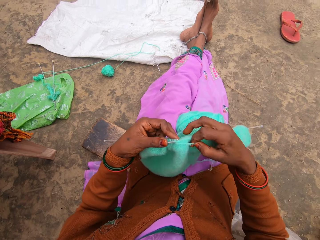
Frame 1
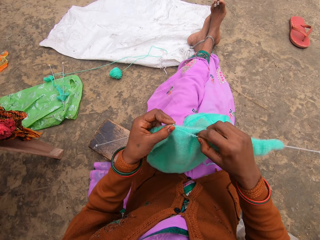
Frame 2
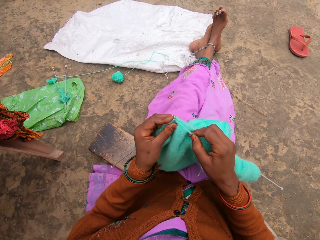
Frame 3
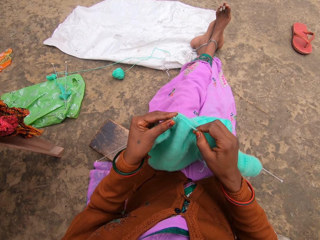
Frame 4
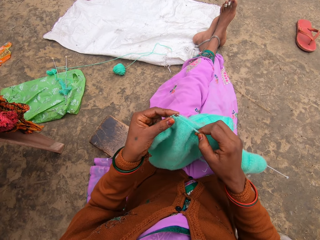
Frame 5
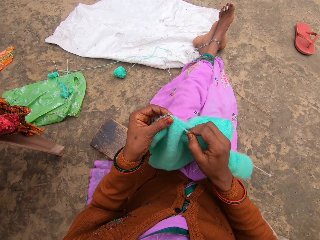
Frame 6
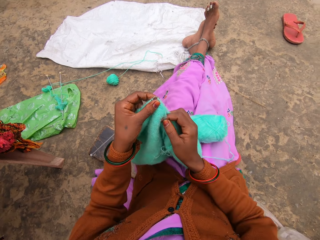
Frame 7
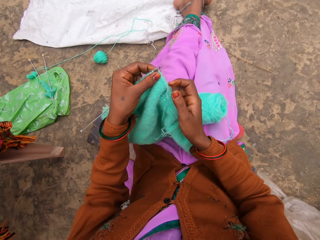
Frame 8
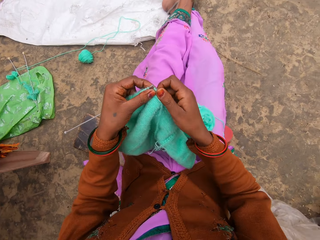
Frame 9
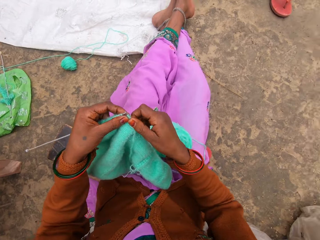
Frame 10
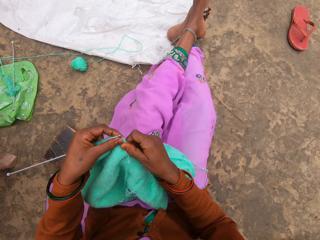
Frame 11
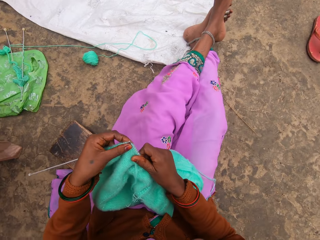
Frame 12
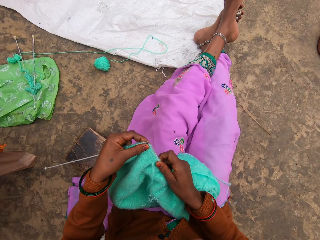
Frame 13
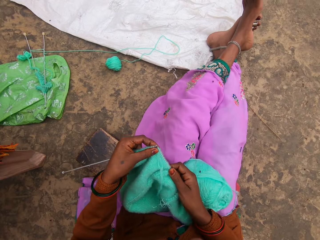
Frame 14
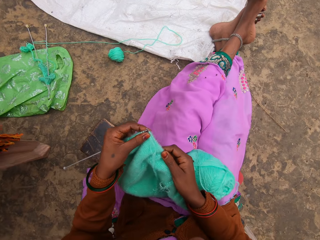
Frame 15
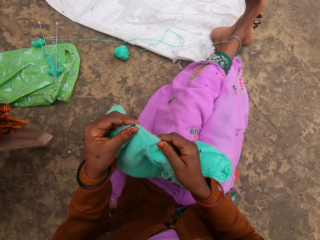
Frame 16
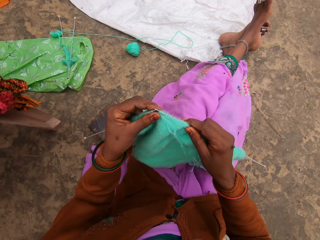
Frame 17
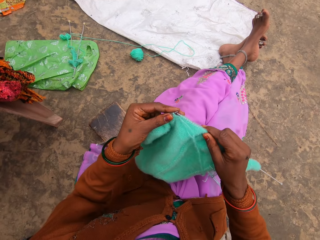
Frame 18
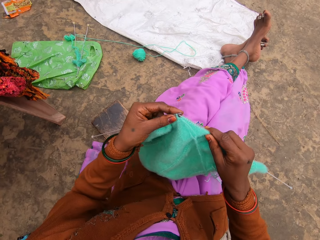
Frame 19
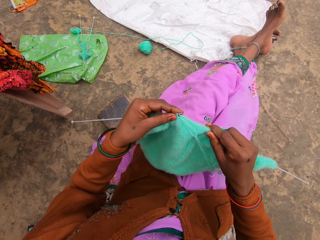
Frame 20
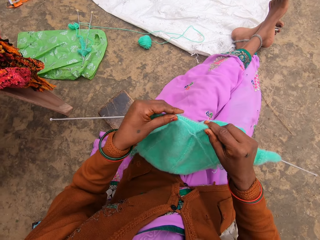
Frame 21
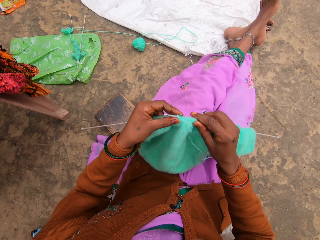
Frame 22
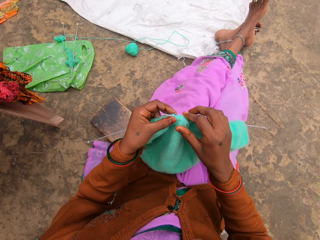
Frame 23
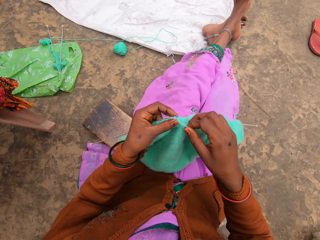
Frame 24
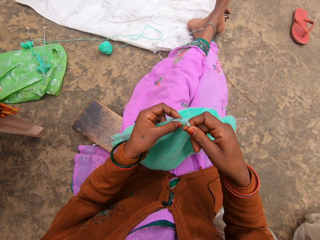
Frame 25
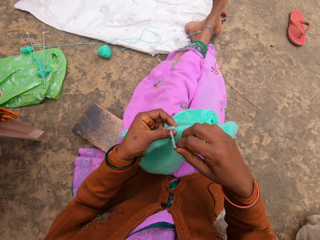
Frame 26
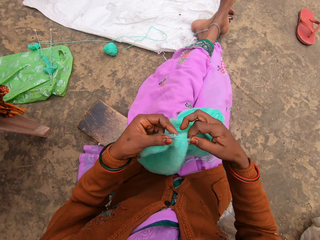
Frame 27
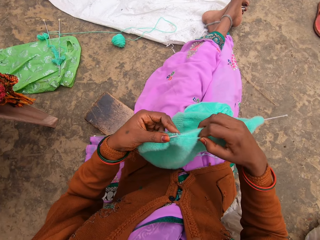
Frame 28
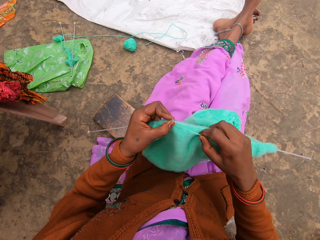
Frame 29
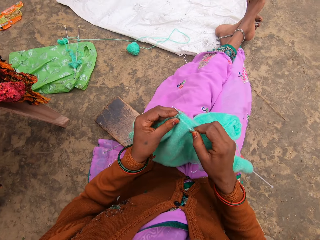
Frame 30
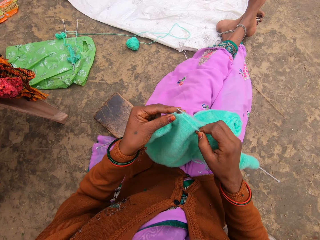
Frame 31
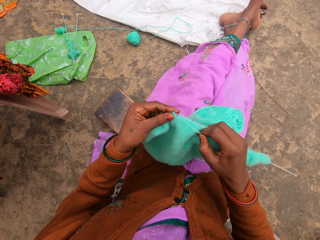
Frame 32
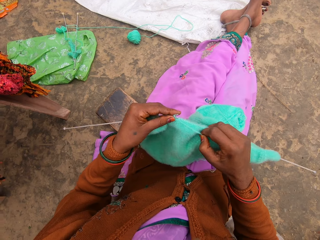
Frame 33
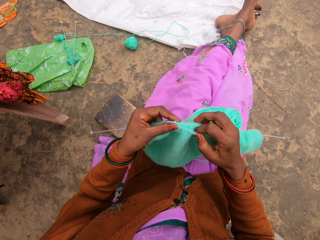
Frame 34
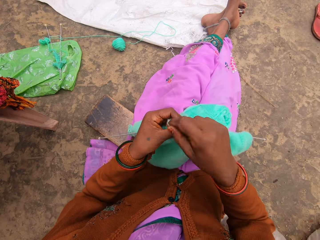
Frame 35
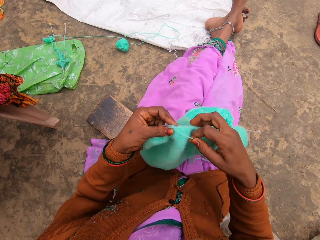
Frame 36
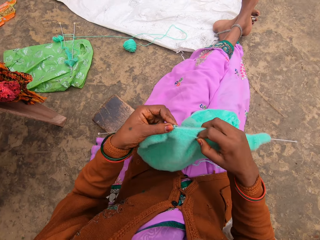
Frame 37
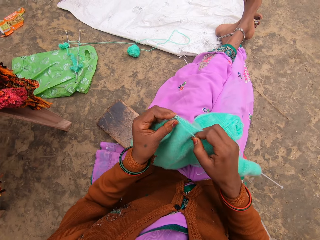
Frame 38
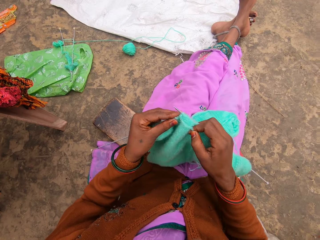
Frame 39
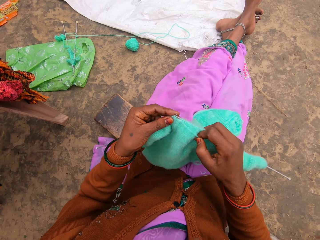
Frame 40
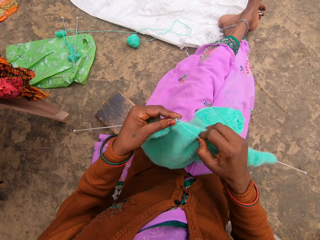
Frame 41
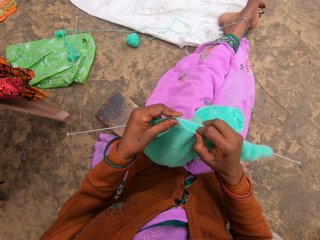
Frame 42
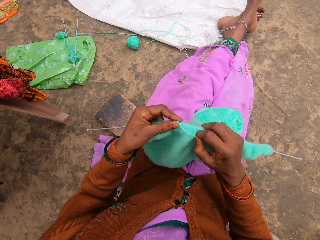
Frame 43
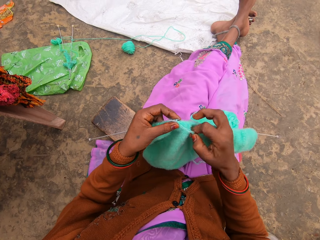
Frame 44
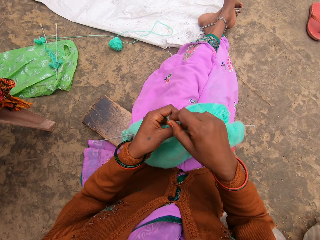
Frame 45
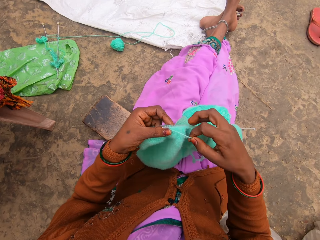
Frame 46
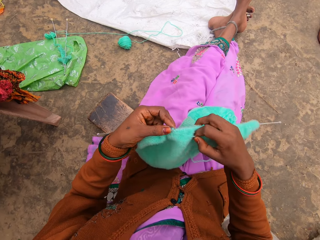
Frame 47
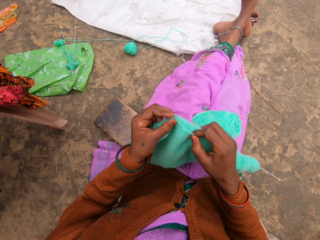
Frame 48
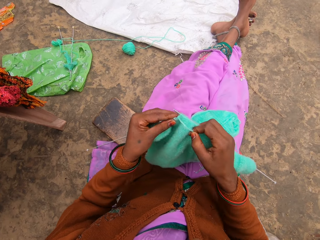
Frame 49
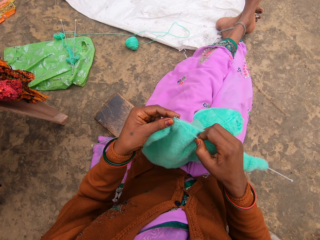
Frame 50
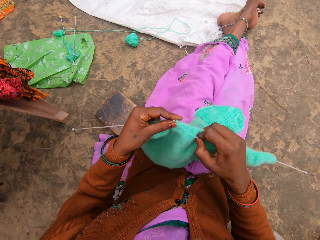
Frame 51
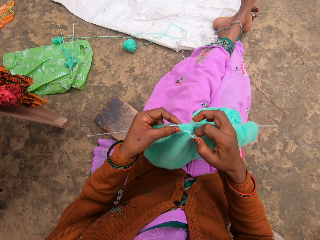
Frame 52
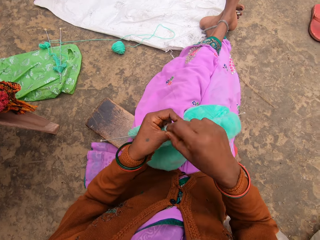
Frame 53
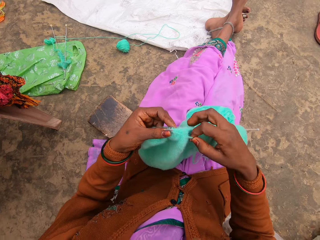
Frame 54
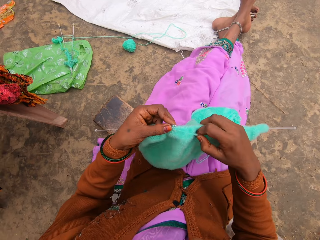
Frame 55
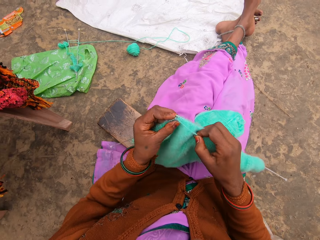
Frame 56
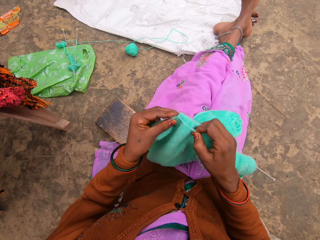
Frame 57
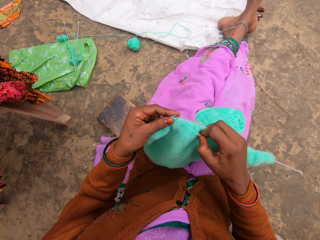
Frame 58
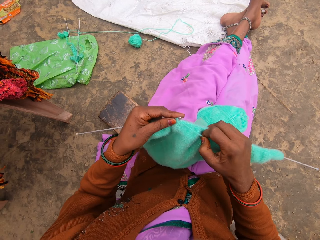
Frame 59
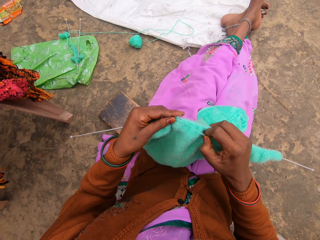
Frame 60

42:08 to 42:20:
The camera wearer moves behind. They knit.

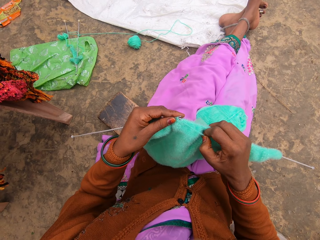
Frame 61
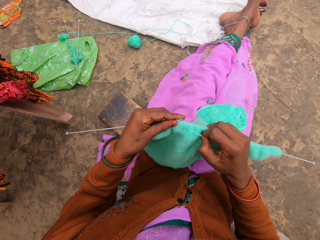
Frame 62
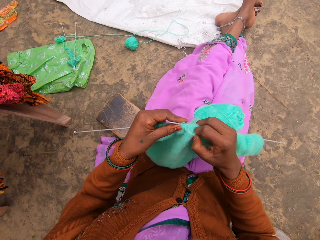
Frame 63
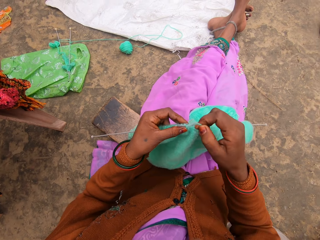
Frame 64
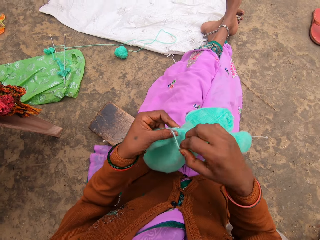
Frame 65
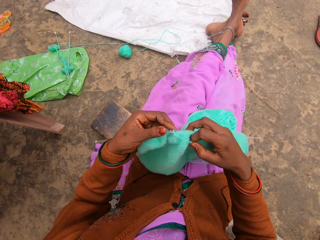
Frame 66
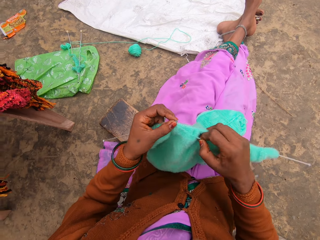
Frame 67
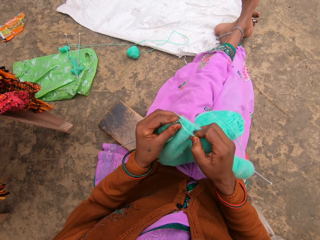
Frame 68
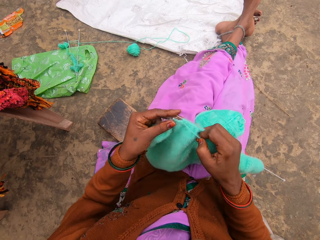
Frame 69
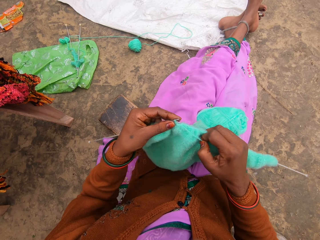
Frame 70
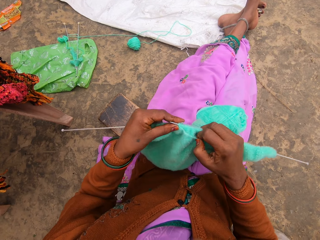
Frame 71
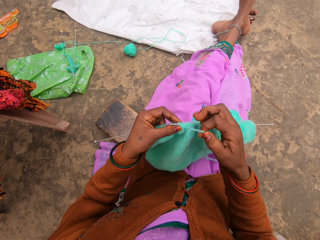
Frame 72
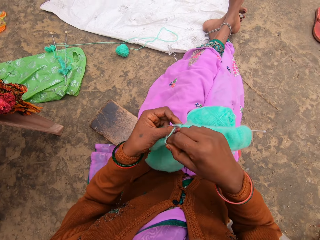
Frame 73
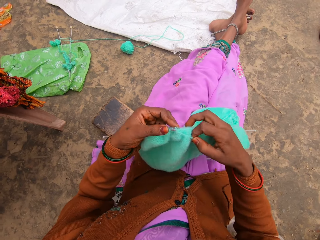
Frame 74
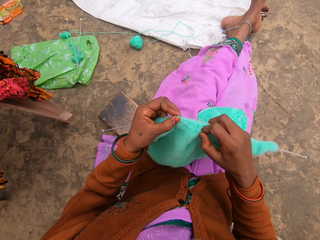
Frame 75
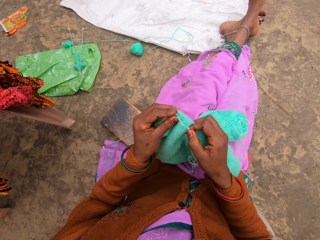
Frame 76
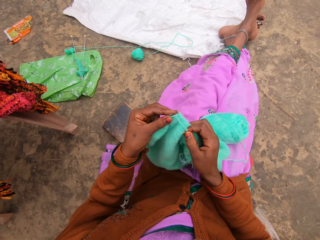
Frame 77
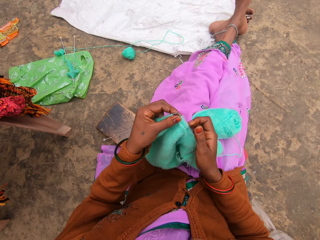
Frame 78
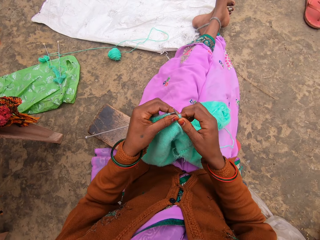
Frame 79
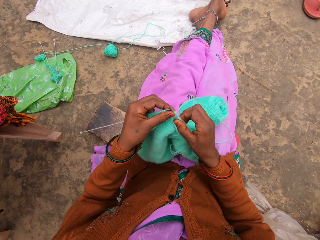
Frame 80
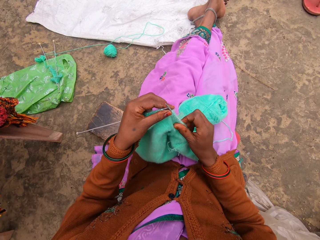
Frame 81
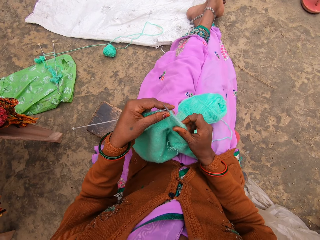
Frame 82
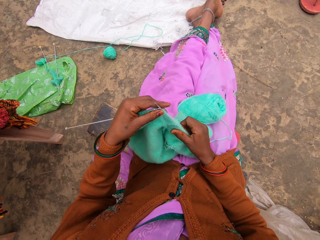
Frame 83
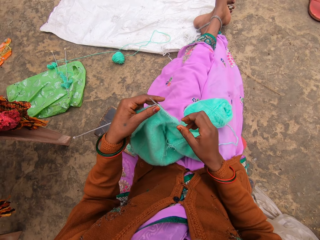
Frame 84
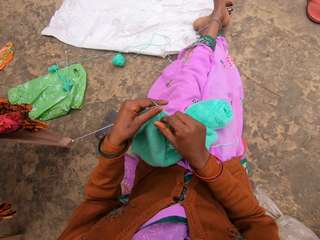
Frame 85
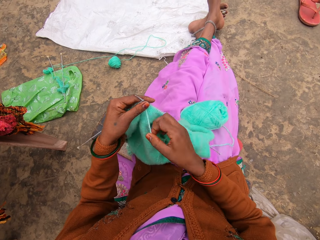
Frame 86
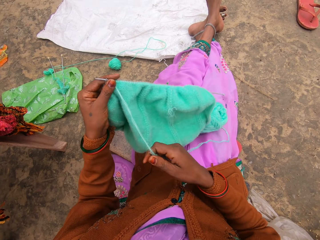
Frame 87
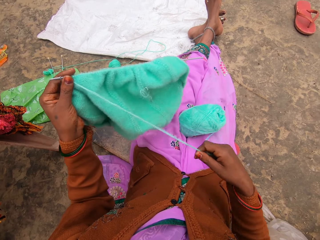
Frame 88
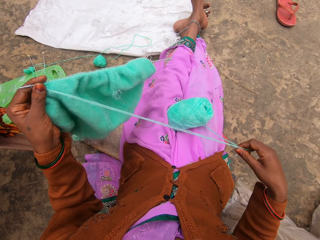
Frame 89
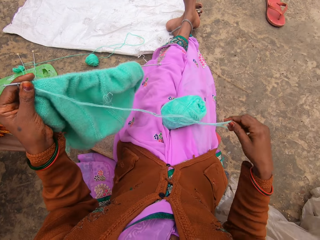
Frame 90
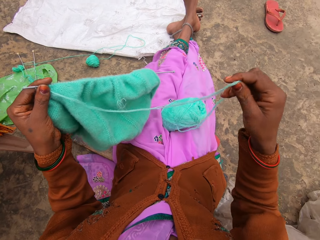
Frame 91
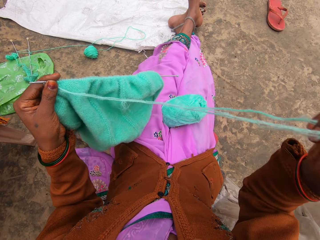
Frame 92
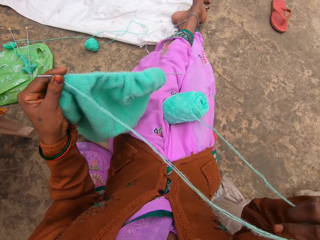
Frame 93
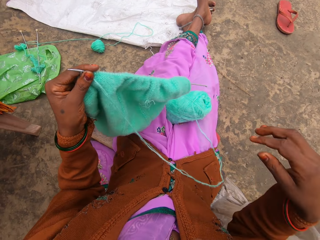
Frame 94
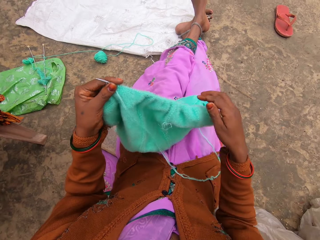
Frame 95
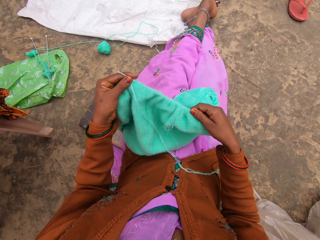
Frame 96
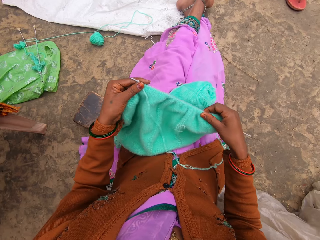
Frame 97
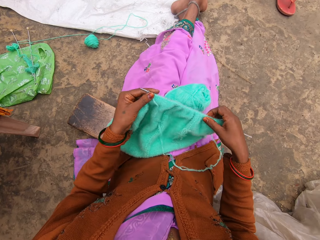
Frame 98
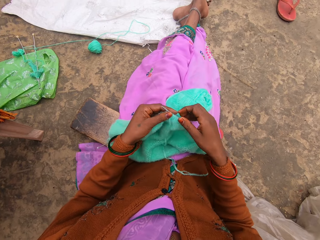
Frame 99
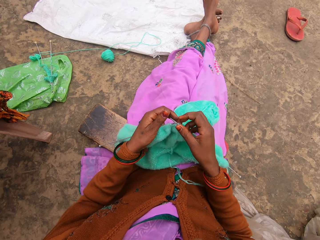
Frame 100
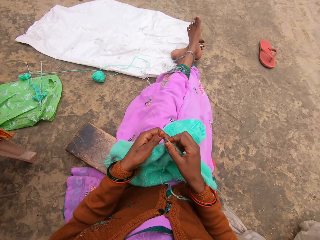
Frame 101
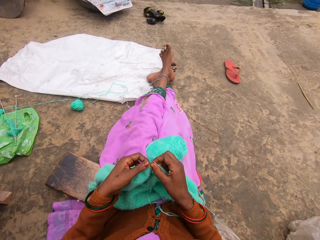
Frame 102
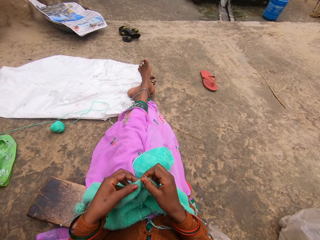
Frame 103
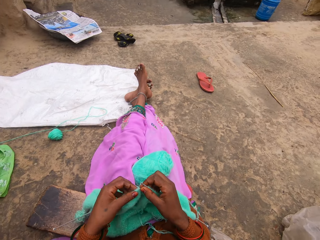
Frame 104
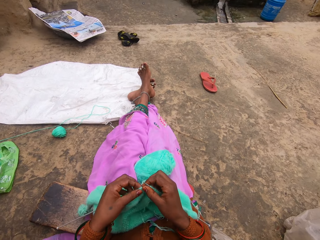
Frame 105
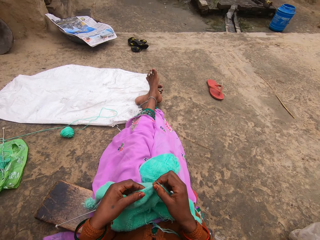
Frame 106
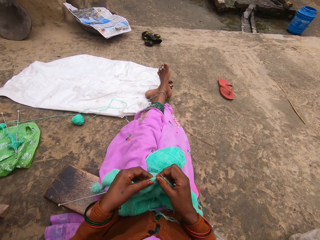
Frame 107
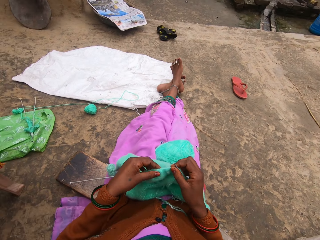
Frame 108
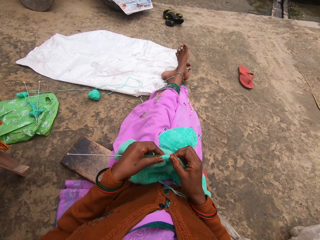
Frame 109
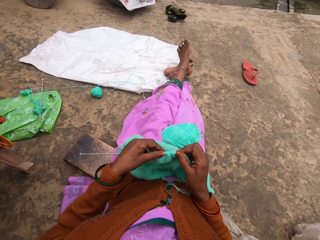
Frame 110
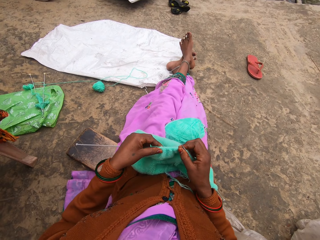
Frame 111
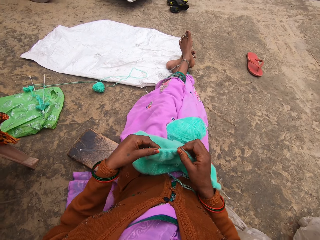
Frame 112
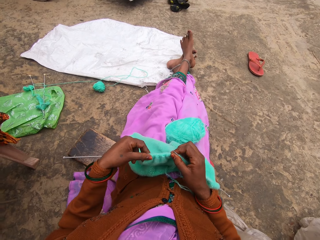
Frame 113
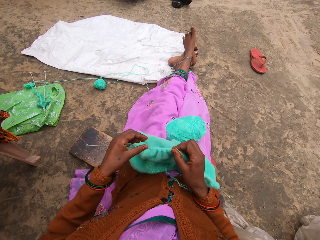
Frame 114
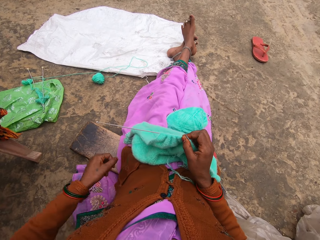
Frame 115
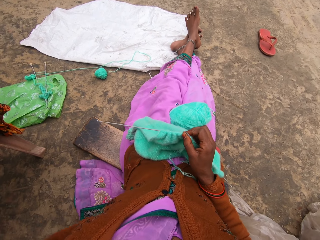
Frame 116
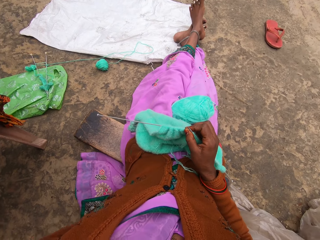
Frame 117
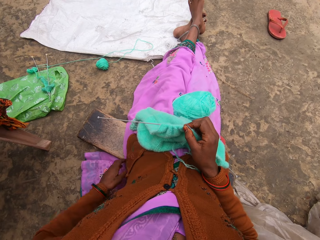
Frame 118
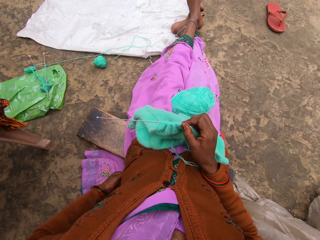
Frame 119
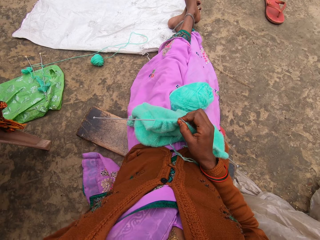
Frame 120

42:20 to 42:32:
The camera wearer looks around.
